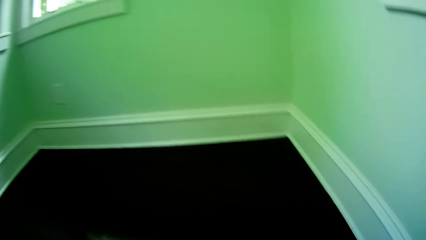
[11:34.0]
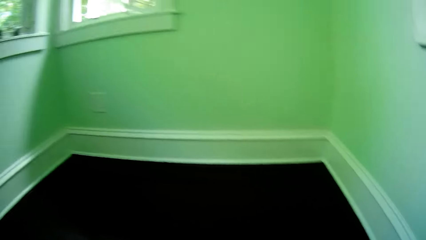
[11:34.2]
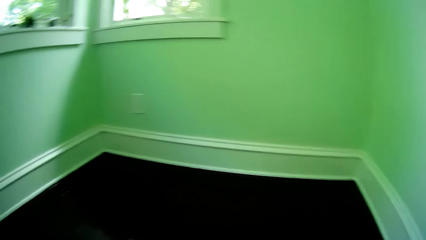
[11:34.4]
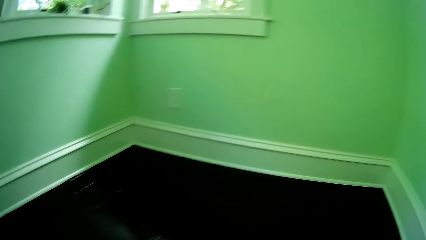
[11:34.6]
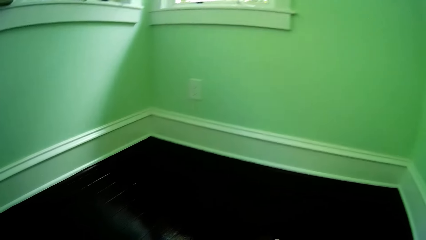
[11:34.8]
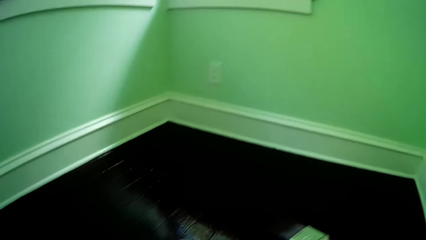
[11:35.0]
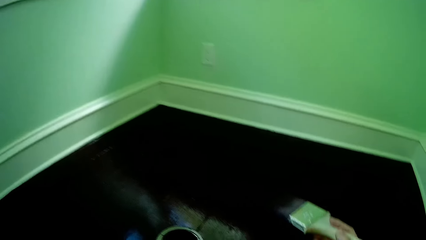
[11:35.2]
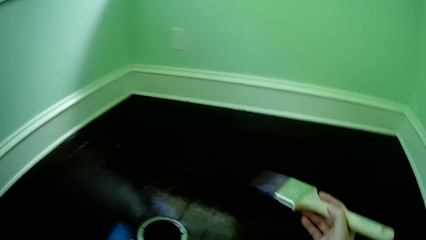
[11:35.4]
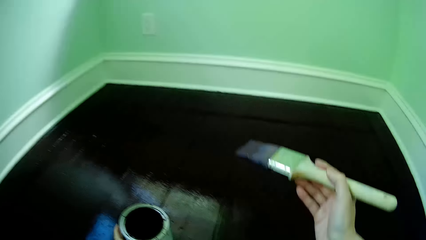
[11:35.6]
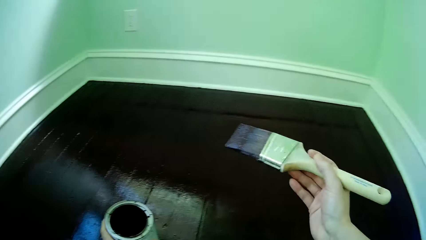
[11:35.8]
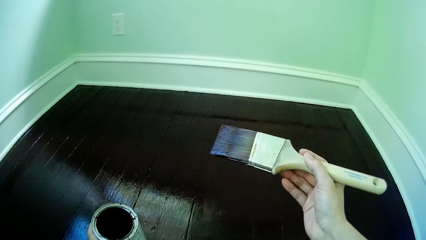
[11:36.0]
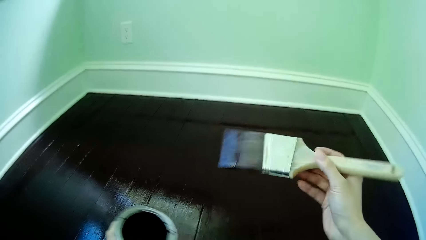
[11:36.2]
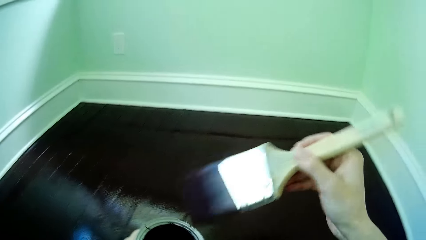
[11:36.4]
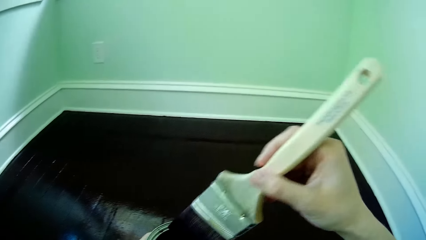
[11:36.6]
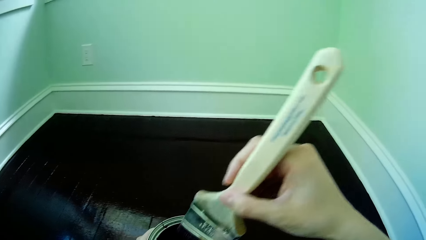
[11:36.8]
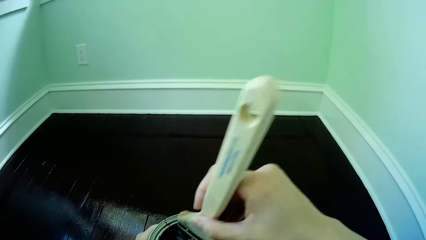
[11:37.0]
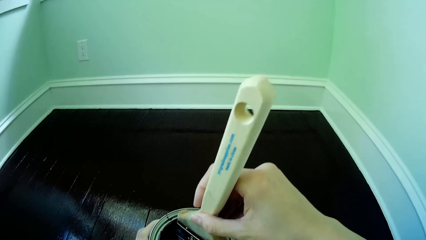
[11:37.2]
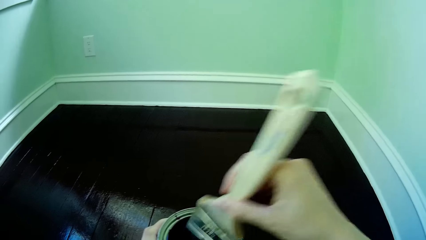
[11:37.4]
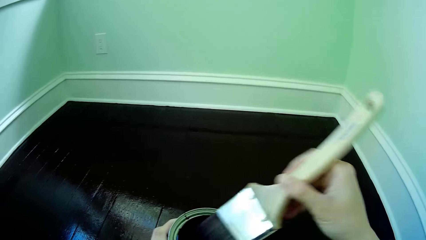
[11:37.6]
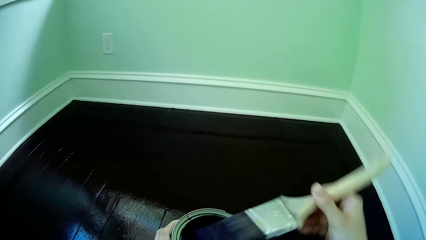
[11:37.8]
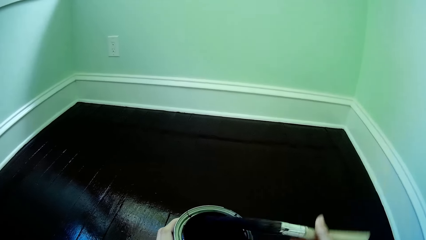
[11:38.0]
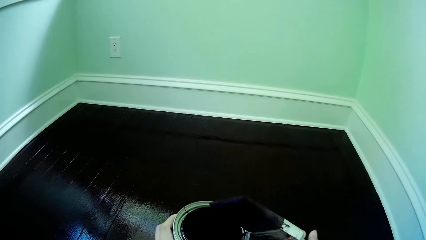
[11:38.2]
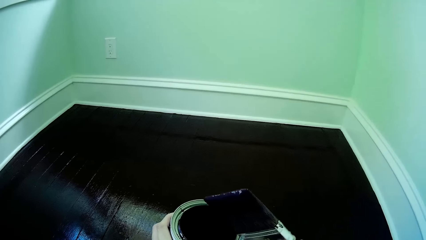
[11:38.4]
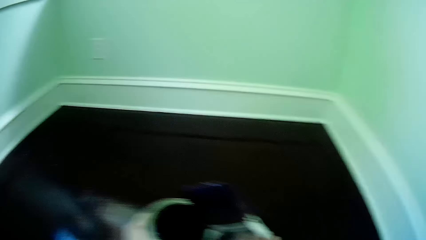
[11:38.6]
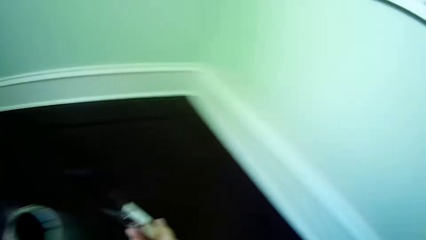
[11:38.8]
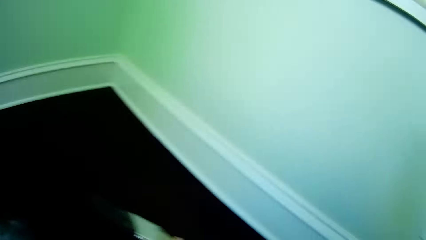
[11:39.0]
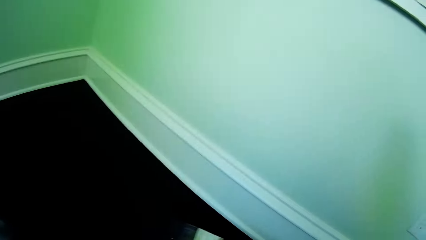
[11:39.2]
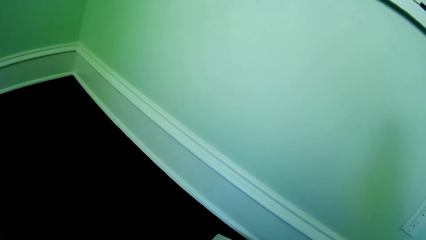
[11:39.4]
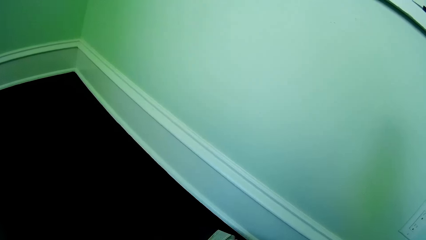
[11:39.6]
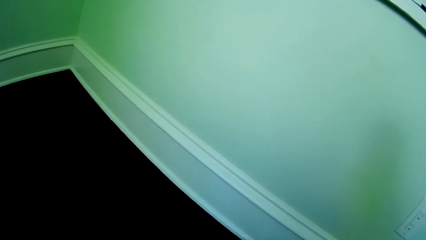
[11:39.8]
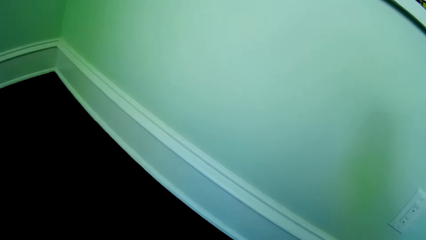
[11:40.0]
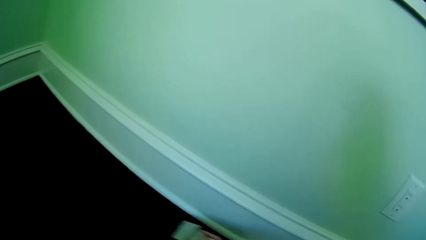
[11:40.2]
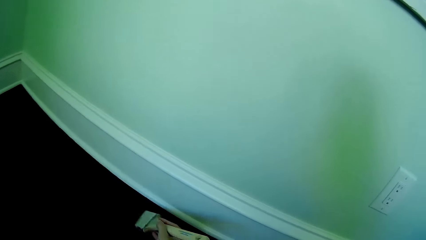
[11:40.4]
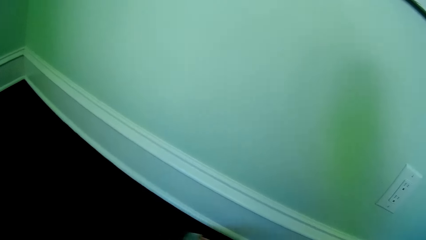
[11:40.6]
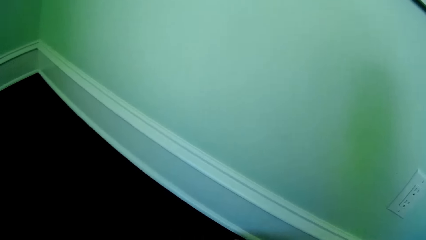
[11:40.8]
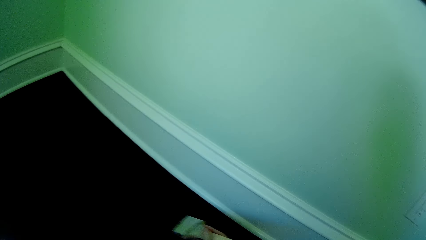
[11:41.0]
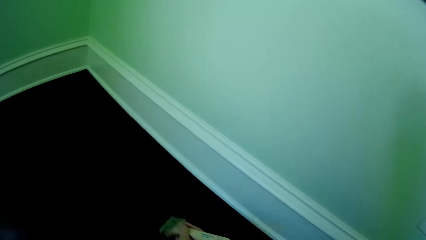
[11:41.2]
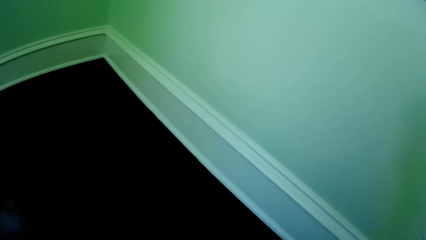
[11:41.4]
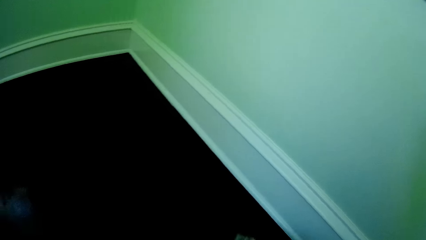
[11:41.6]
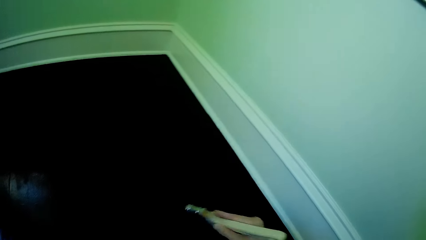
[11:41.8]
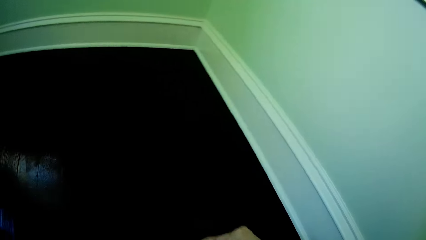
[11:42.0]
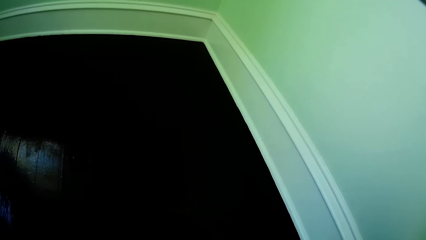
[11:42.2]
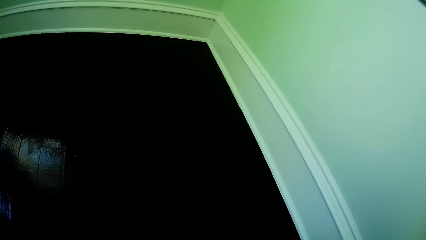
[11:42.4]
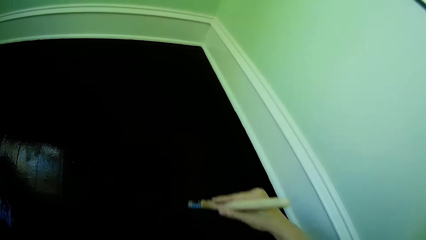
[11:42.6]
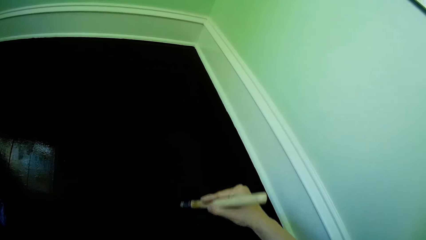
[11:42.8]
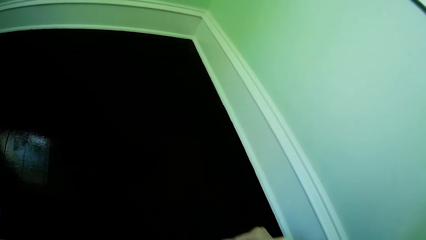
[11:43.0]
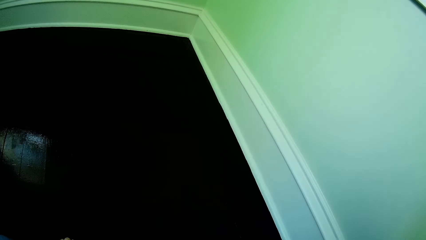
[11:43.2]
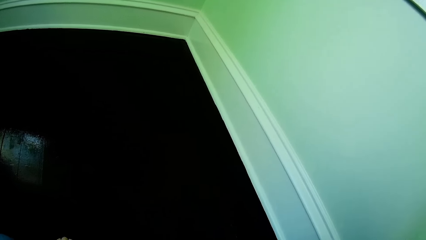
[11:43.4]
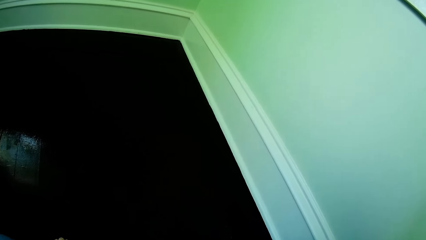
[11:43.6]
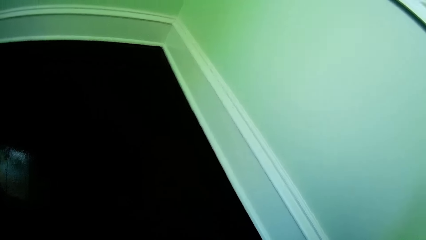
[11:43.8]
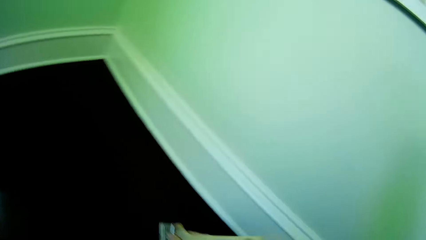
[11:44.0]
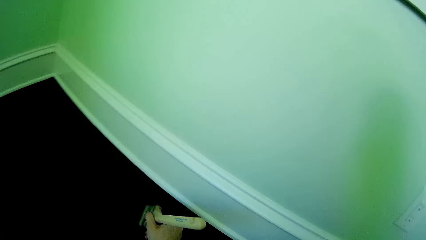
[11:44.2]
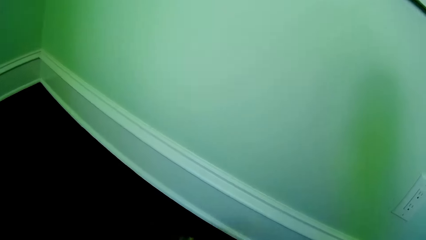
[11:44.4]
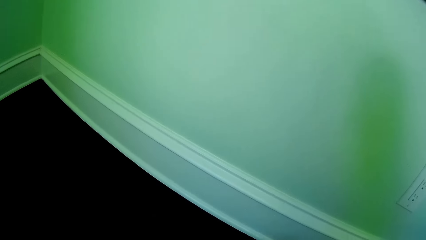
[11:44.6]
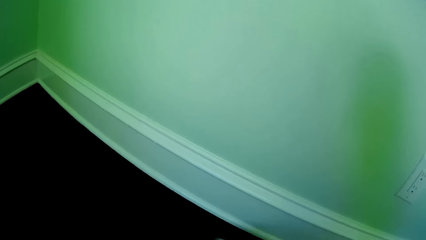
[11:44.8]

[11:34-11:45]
The camera wearer picks up the paint container from the floor with his left hand. He holds the paint brush with his right hand. He dips the paint brush in the paint container with his right hand. He paints the floor with the paint brush on his right hand.

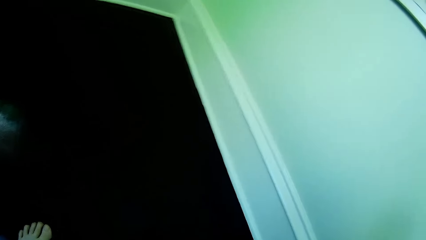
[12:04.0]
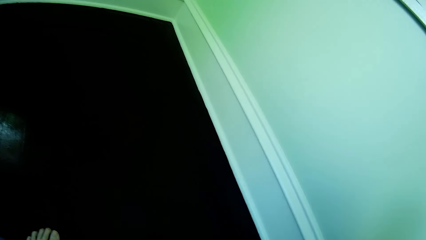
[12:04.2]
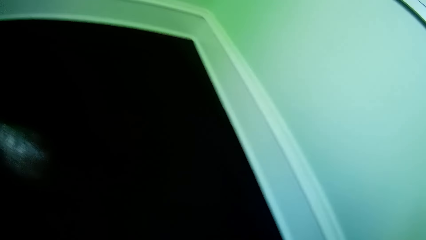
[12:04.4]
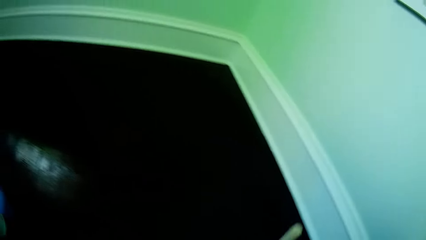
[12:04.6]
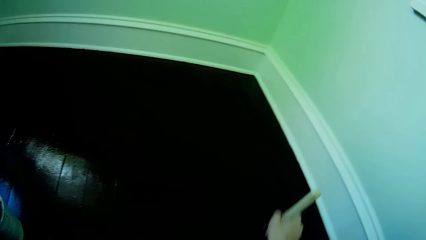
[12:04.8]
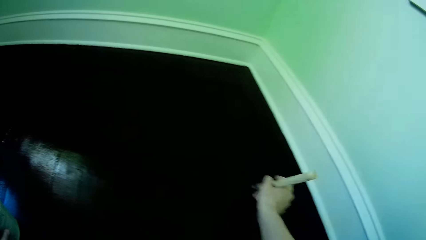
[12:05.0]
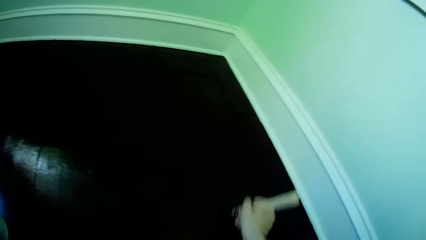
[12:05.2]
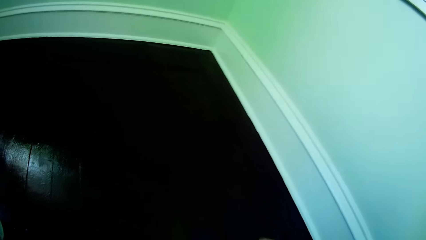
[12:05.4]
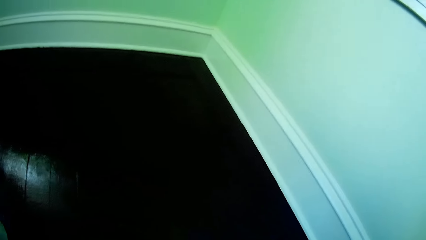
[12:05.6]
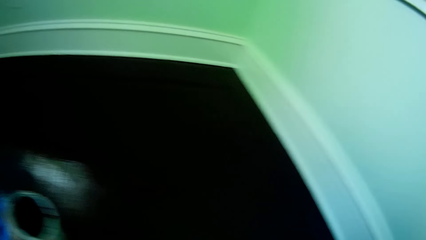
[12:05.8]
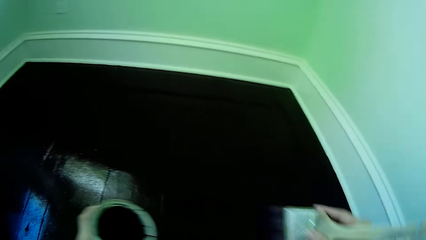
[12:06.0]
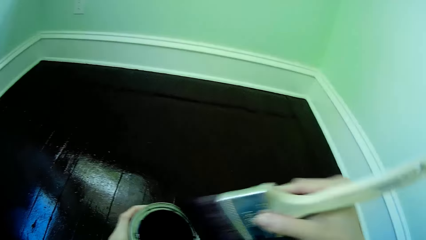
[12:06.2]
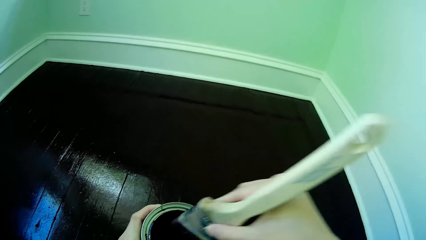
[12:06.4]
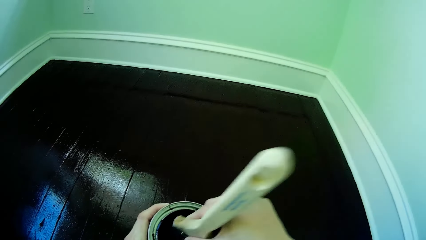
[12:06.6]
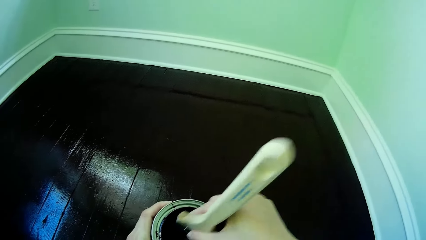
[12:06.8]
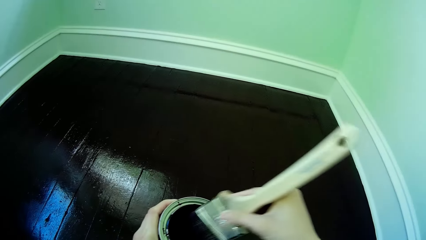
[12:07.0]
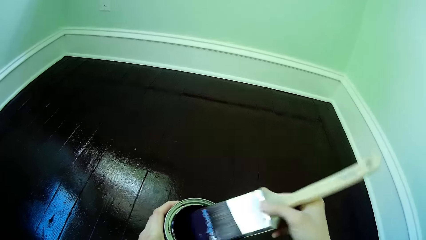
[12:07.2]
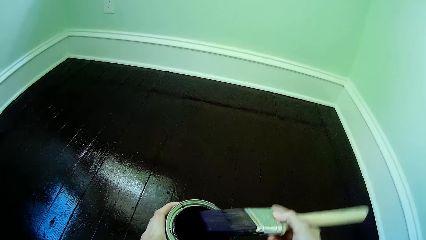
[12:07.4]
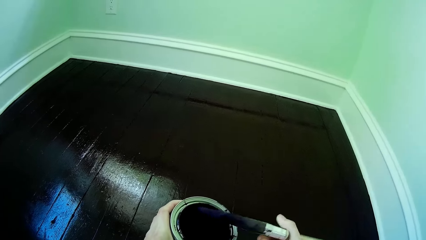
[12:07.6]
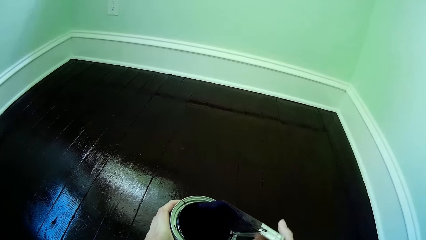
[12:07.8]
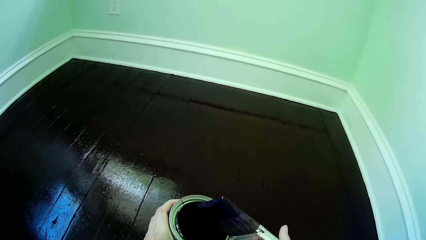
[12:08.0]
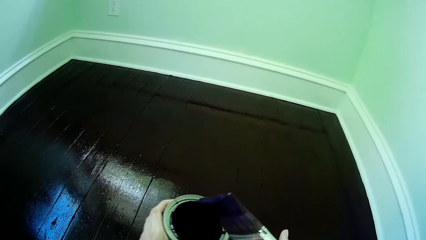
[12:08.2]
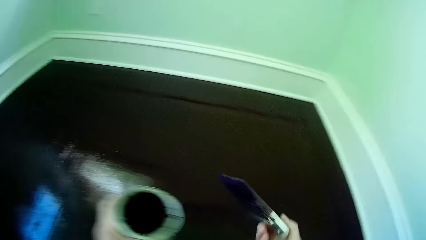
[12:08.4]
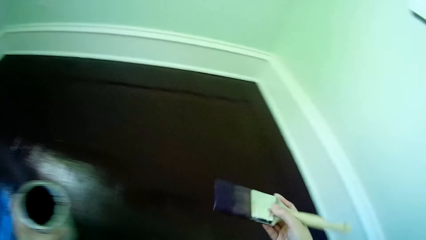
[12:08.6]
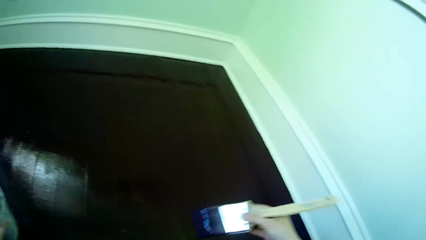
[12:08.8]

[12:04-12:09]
The camera wearer picks up the paint container from the floor with his left hand. He dips the paint brush in the paint container with his right hand.
